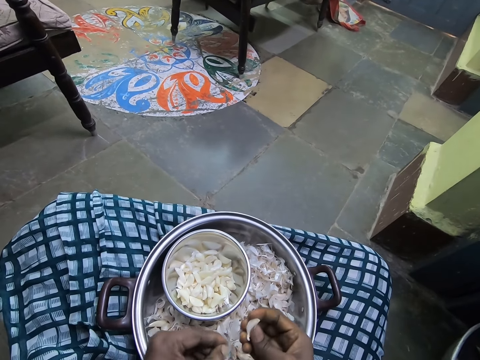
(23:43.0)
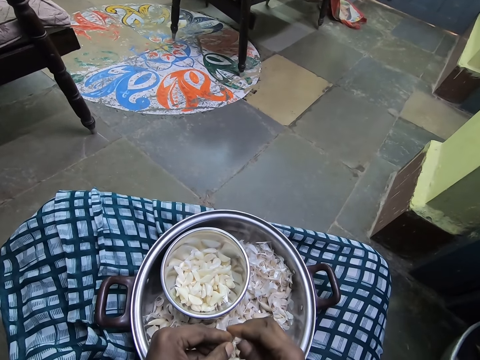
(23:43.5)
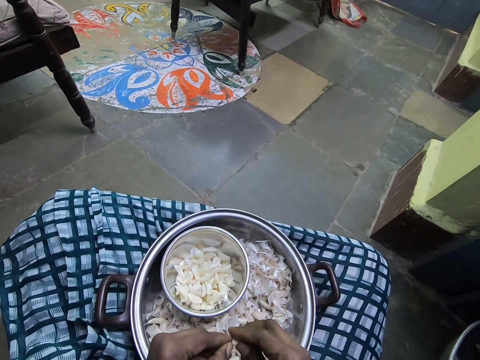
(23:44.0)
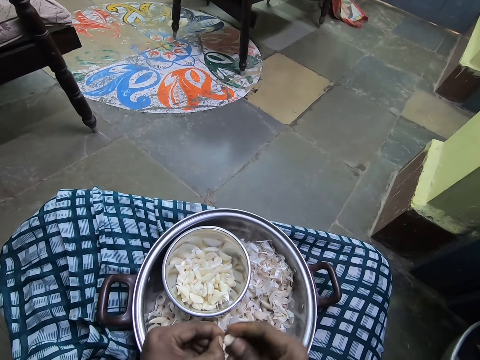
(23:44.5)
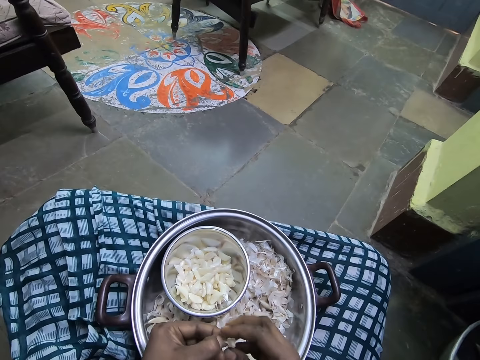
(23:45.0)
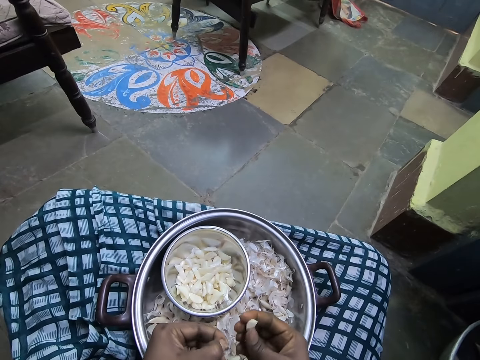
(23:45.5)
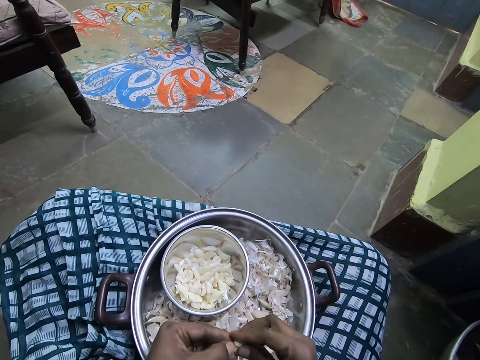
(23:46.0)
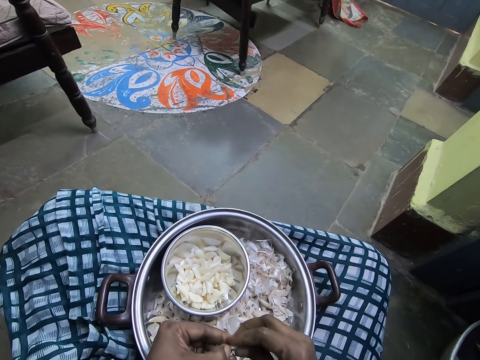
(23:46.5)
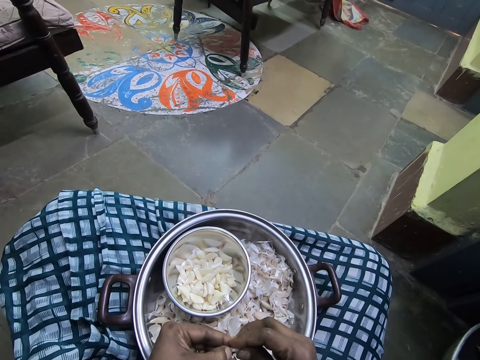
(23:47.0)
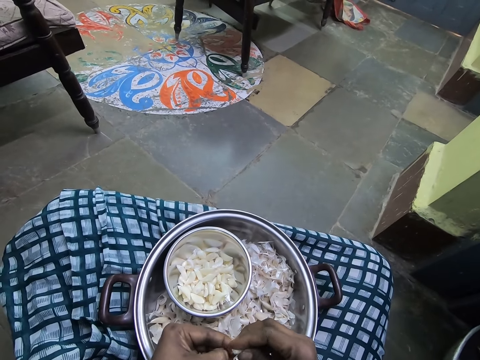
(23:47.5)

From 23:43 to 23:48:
The camera wearer peels the garlic.

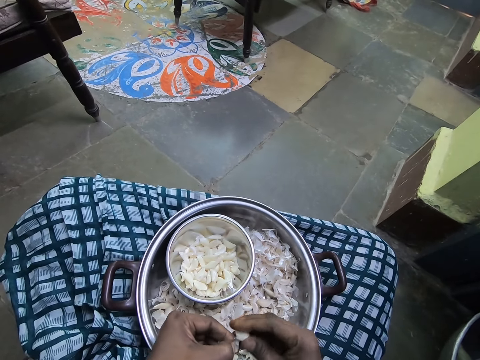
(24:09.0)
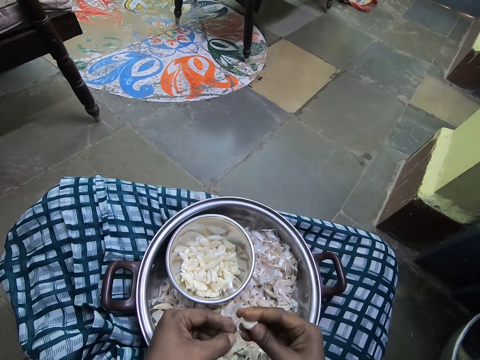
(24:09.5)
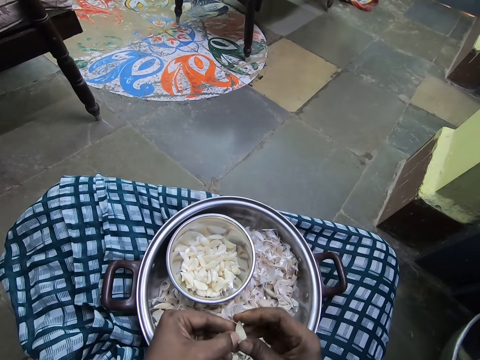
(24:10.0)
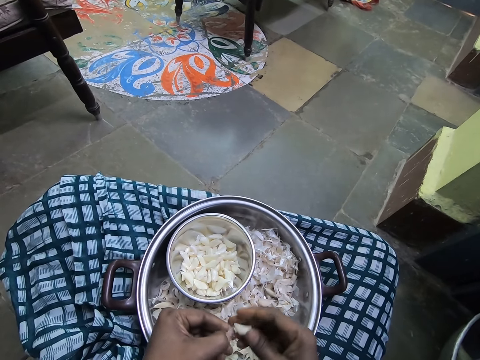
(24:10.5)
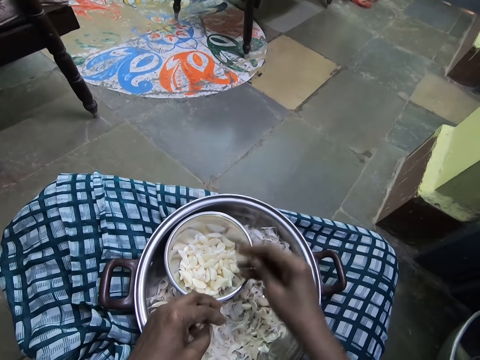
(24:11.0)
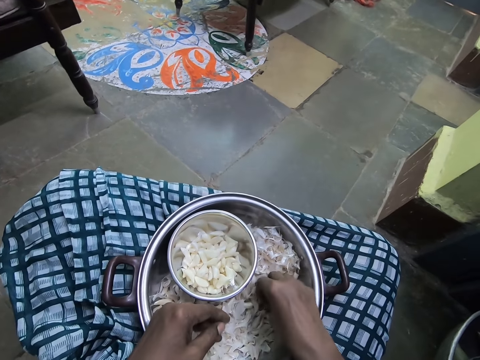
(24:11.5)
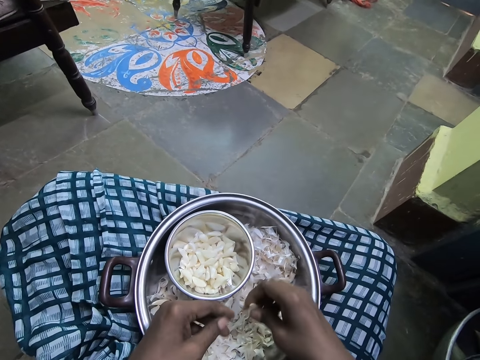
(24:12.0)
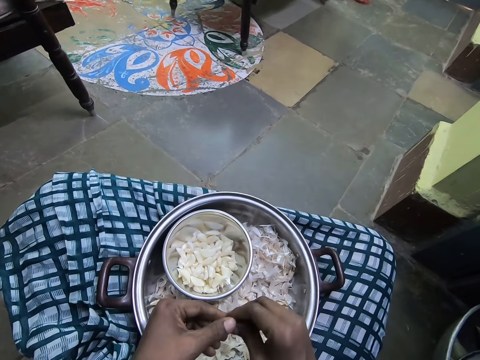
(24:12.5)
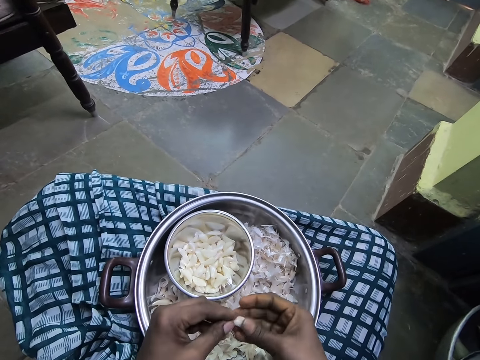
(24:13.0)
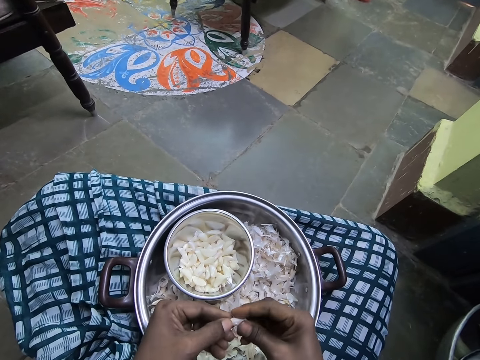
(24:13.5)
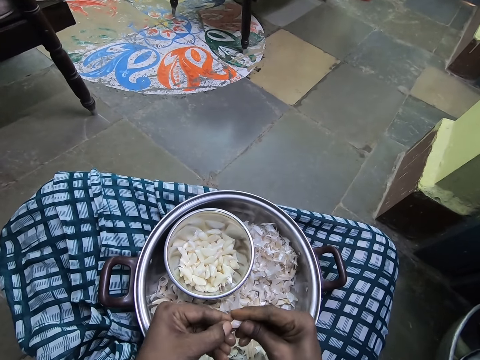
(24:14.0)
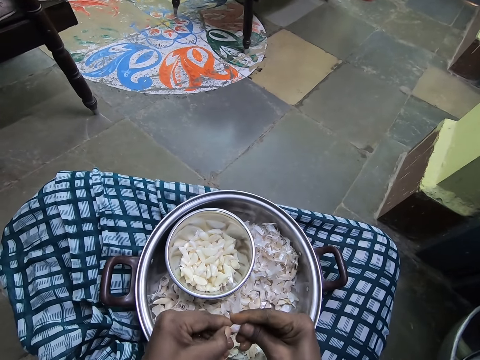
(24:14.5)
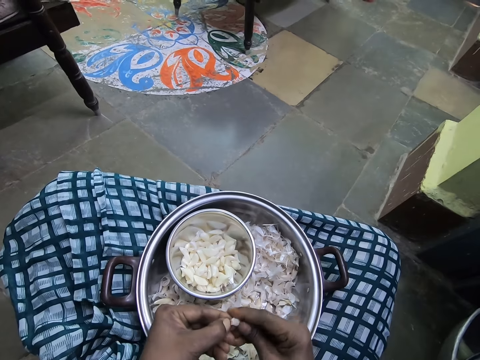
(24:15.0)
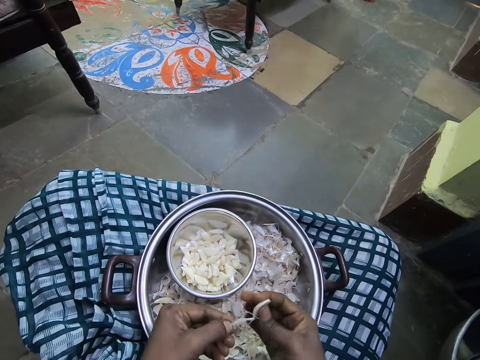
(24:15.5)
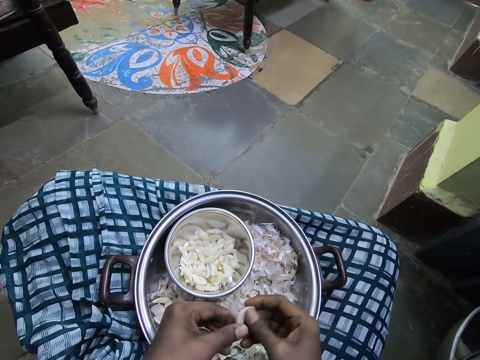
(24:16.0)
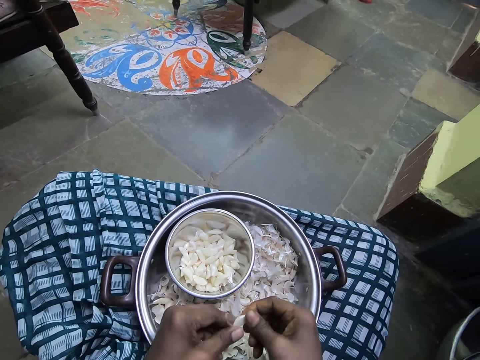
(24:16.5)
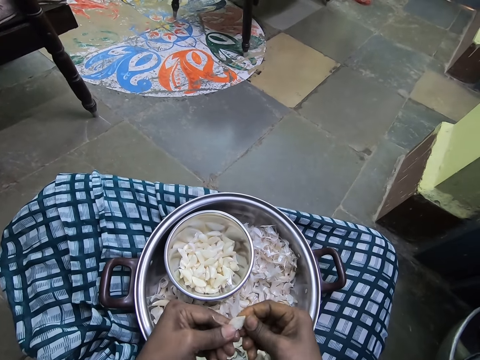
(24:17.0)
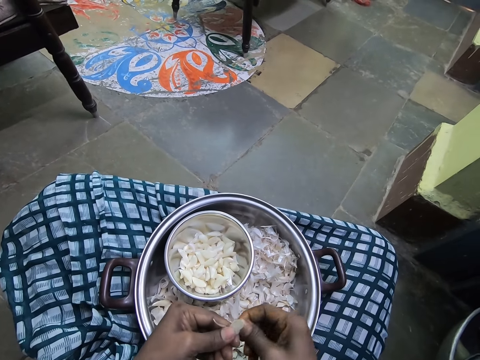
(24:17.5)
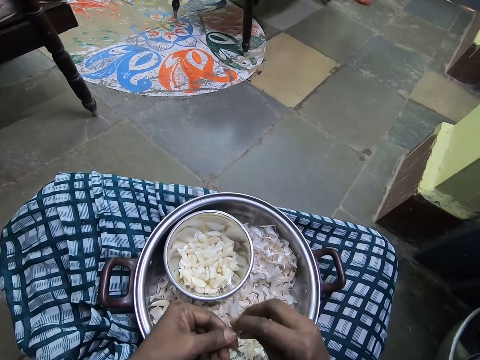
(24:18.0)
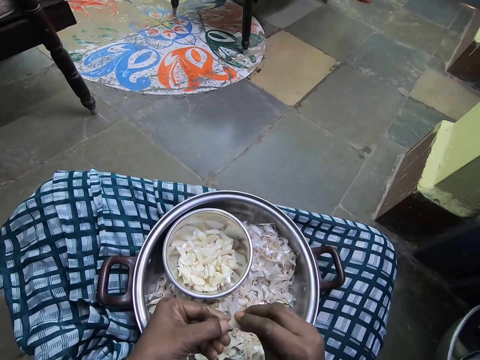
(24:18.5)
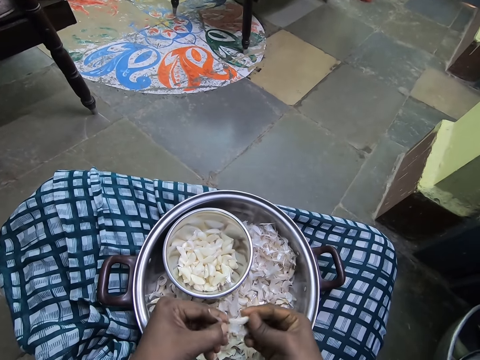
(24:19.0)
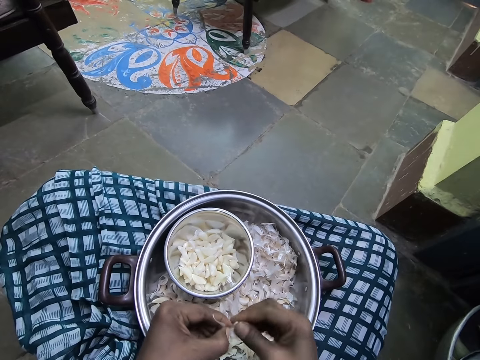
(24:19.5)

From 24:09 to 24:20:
The camera wearer puts the peeled garlic in a bowl. They pick the garlic from the tray and peel the garlic.

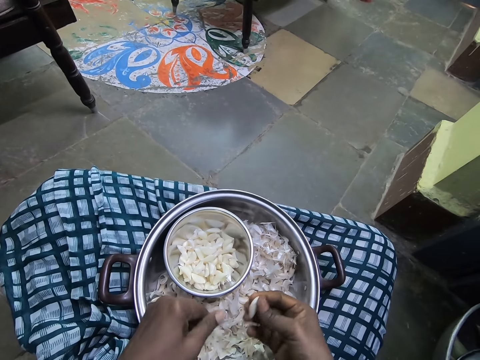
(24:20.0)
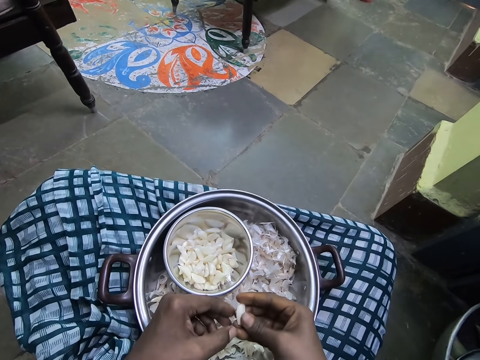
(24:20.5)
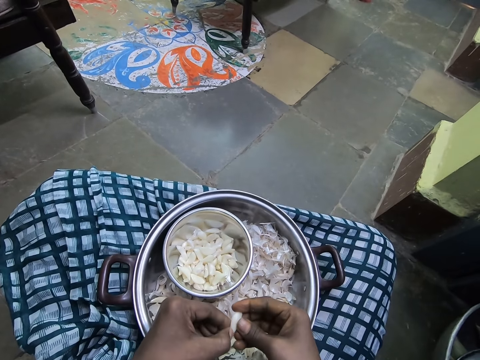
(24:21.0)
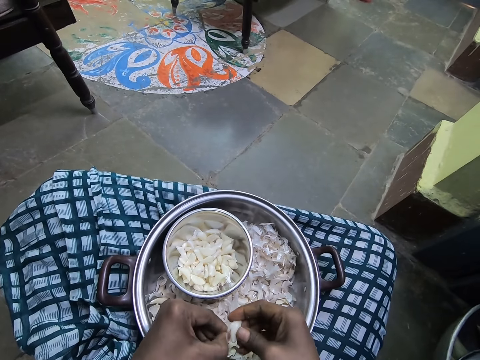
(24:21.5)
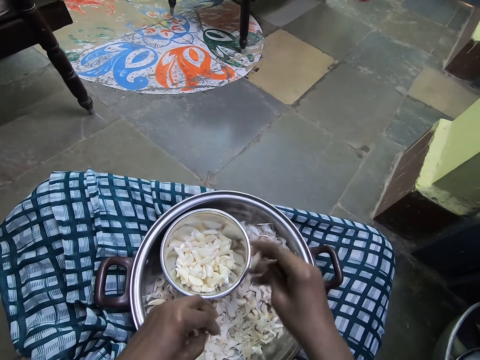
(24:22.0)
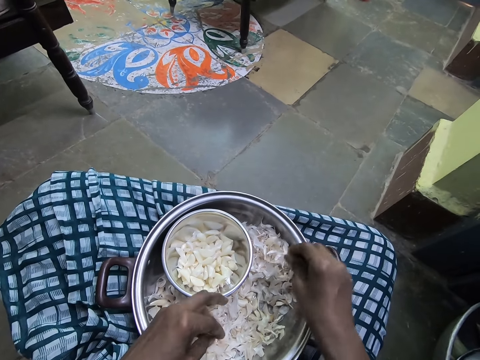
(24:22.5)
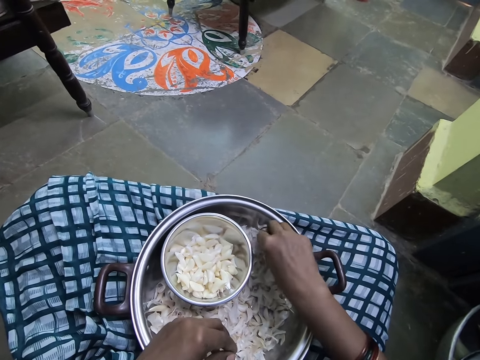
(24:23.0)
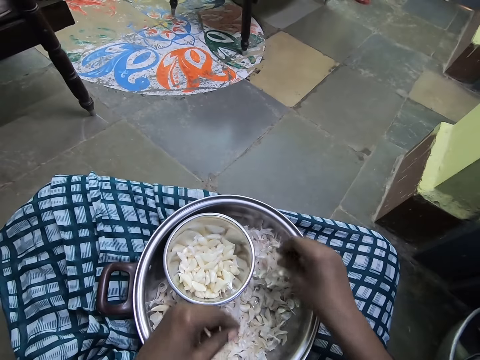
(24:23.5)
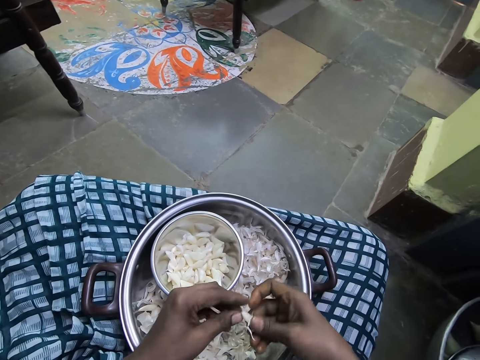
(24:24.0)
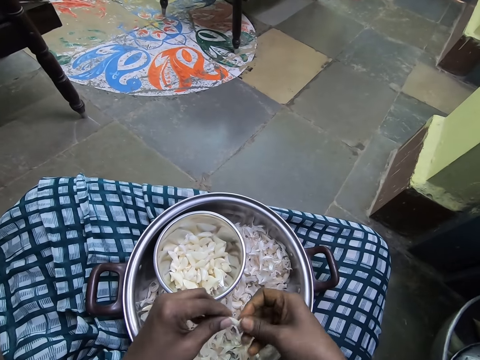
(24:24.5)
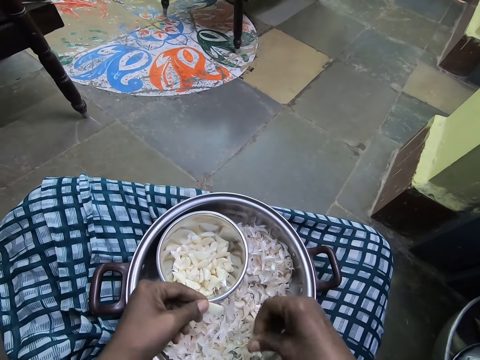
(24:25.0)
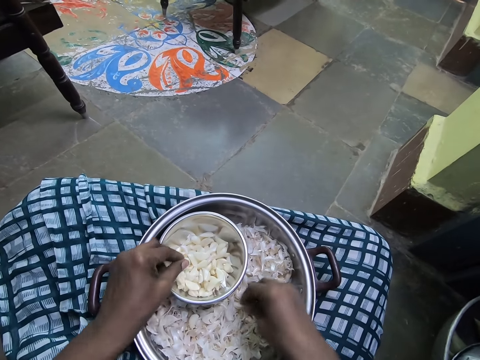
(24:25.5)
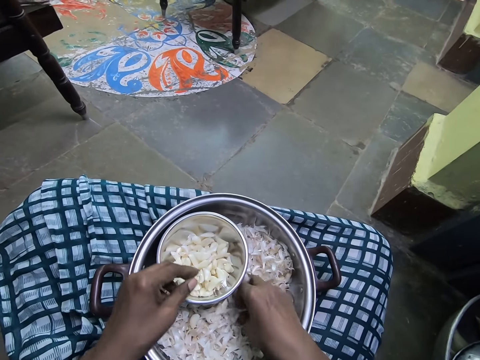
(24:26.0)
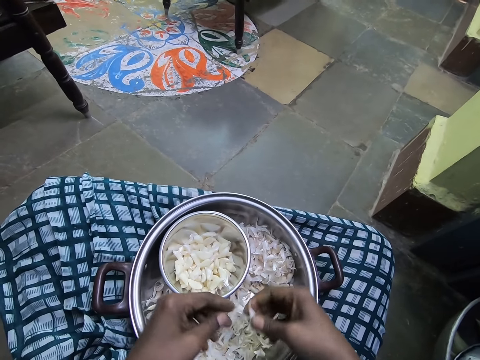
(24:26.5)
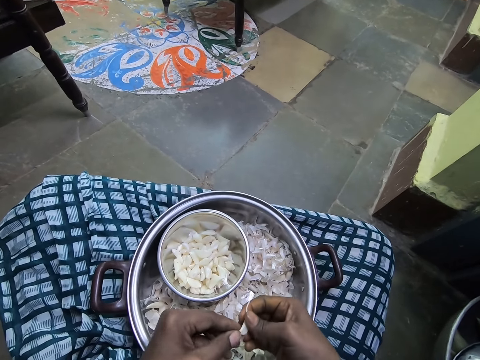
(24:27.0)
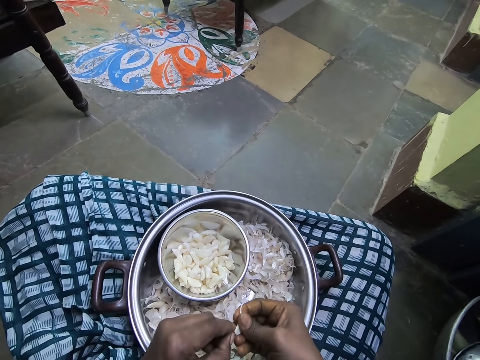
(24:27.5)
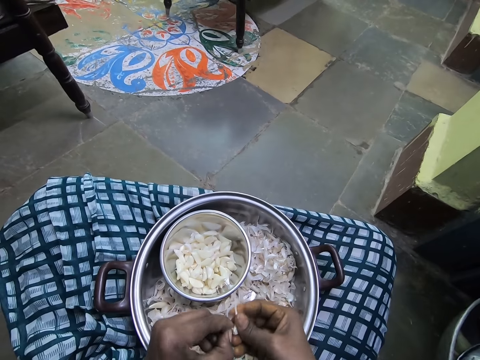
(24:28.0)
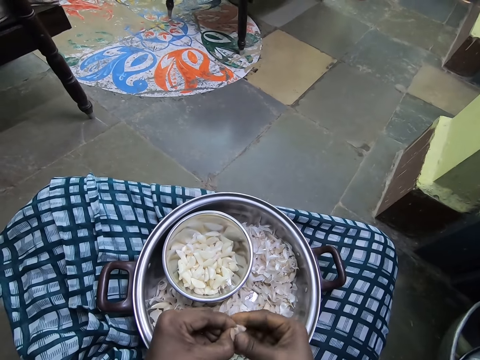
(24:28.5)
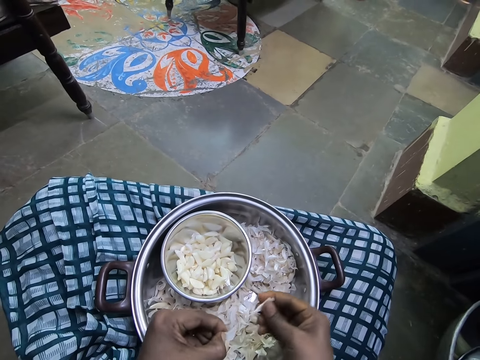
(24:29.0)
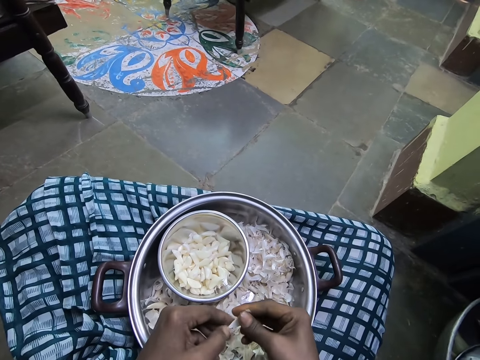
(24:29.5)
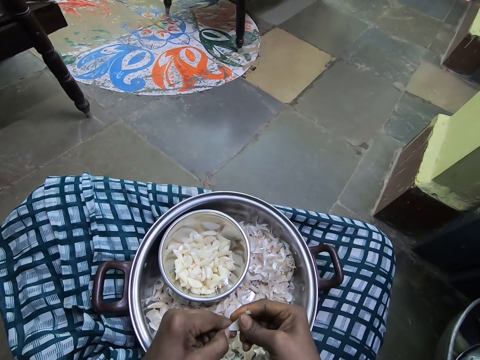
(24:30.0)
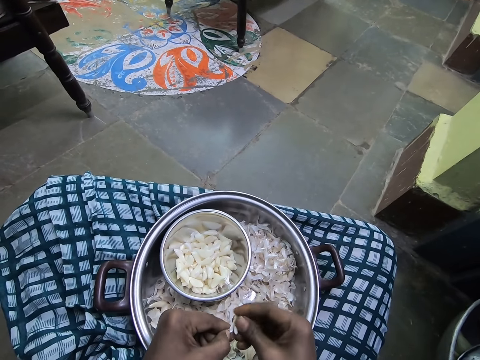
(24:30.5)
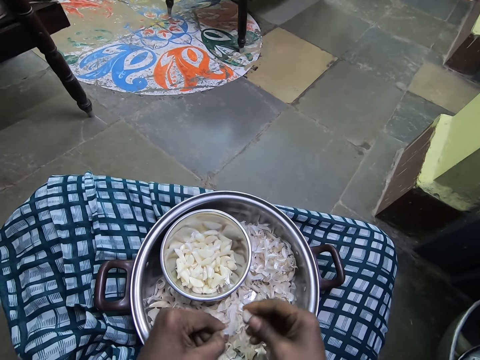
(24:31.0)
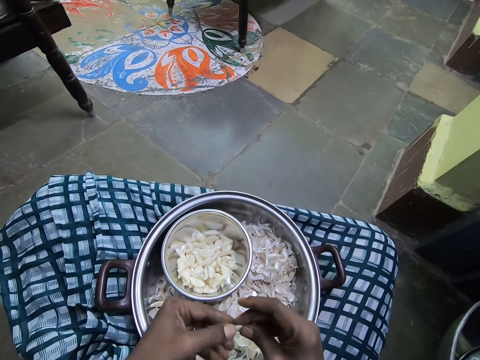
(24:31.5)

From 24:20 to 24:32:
The camera wearer puts the peeled garlic in a bowl. They pick the garlic from the tray and peel the garlic.
